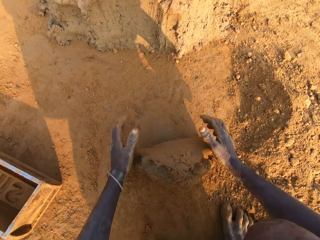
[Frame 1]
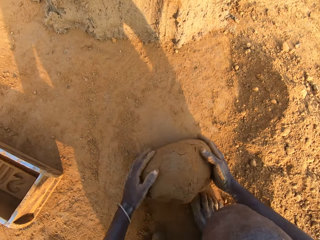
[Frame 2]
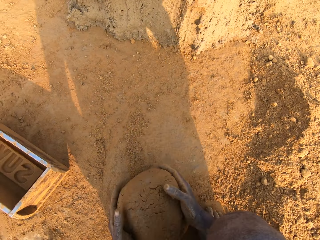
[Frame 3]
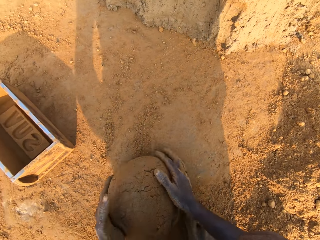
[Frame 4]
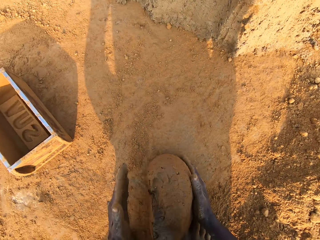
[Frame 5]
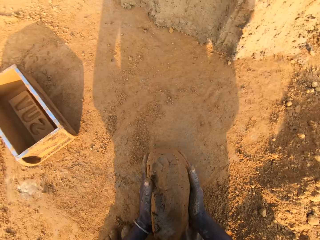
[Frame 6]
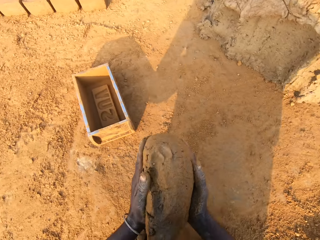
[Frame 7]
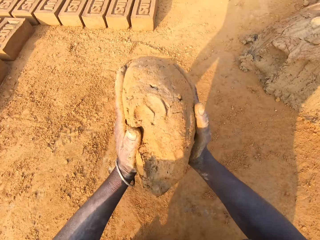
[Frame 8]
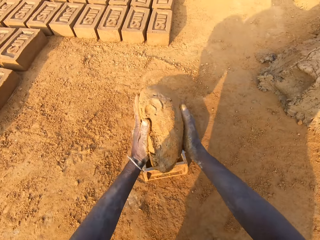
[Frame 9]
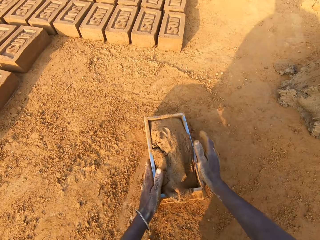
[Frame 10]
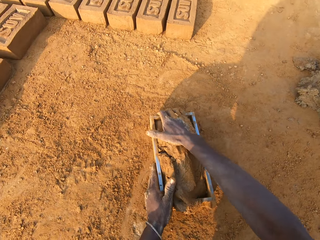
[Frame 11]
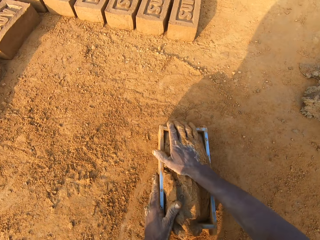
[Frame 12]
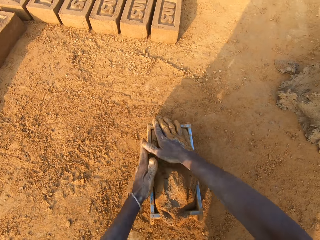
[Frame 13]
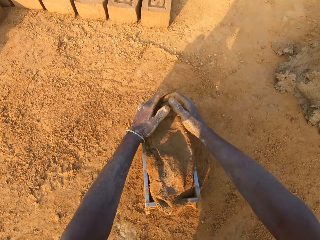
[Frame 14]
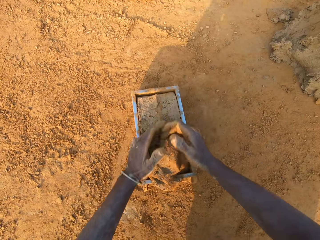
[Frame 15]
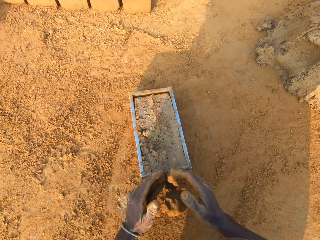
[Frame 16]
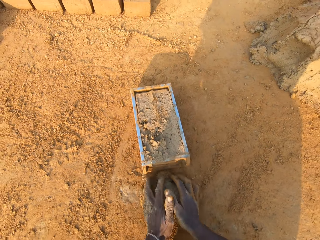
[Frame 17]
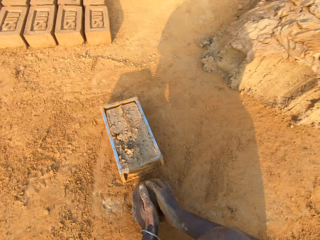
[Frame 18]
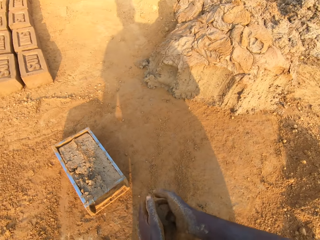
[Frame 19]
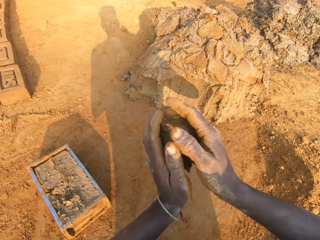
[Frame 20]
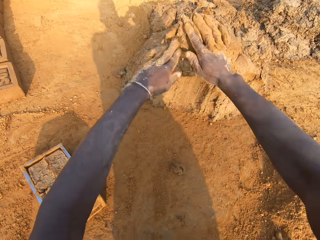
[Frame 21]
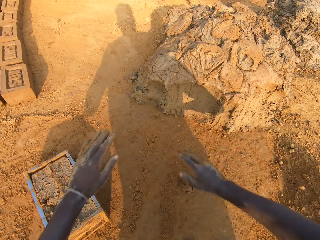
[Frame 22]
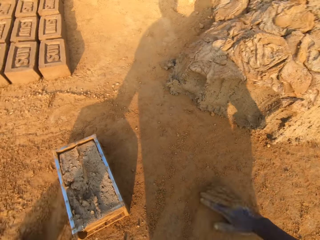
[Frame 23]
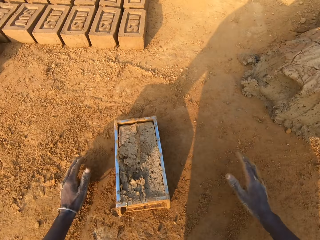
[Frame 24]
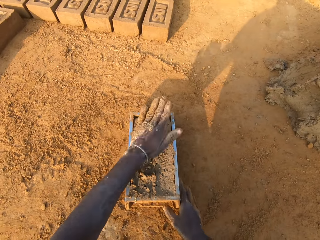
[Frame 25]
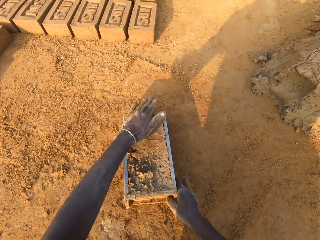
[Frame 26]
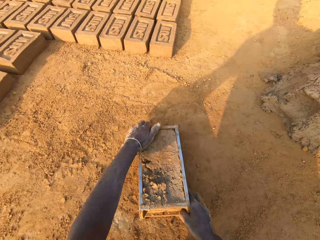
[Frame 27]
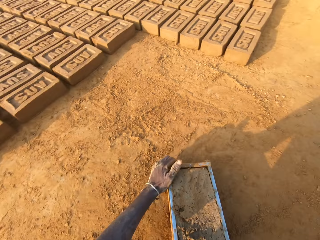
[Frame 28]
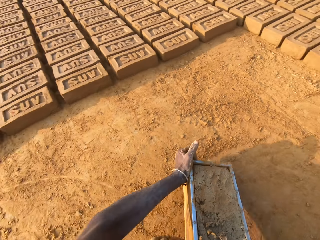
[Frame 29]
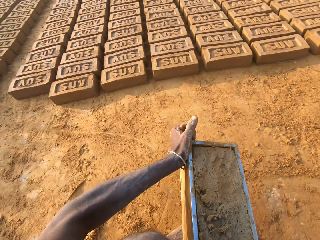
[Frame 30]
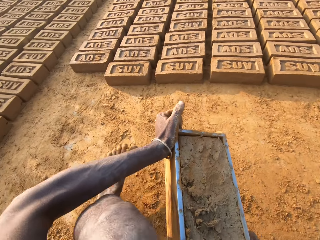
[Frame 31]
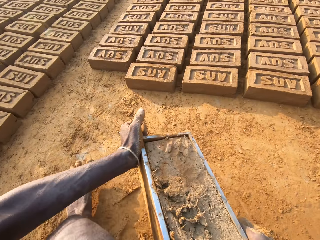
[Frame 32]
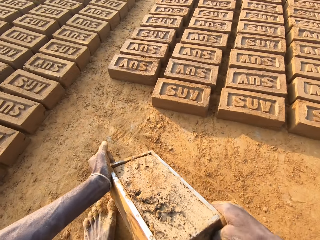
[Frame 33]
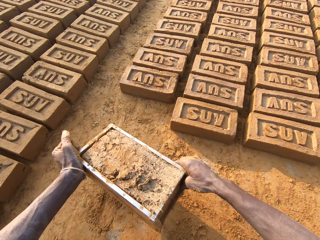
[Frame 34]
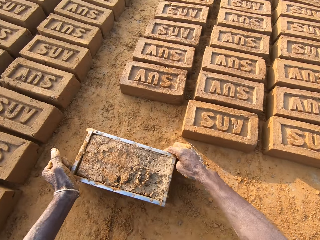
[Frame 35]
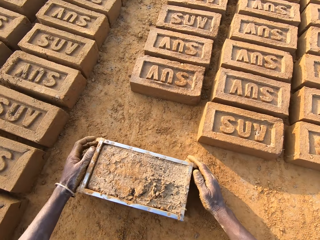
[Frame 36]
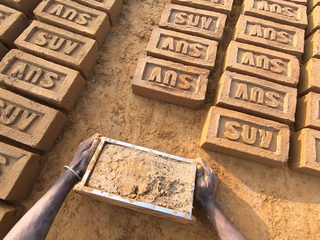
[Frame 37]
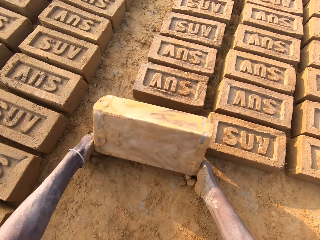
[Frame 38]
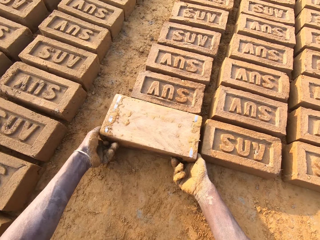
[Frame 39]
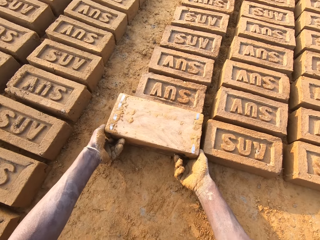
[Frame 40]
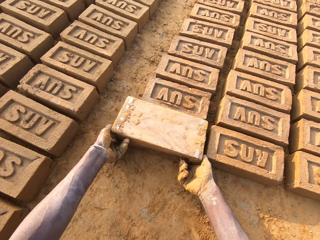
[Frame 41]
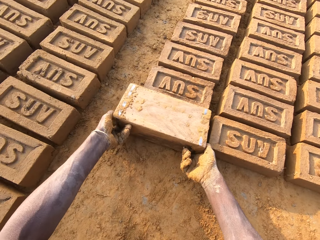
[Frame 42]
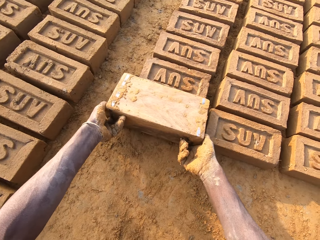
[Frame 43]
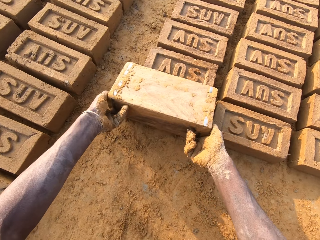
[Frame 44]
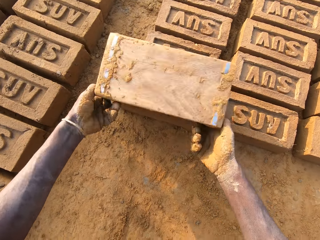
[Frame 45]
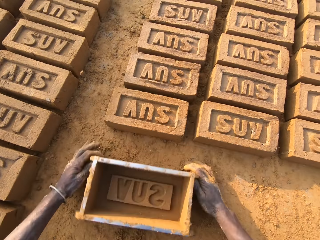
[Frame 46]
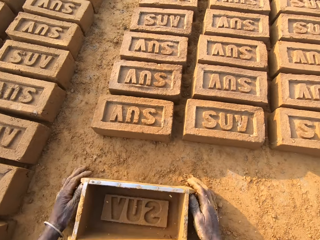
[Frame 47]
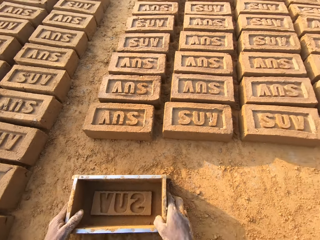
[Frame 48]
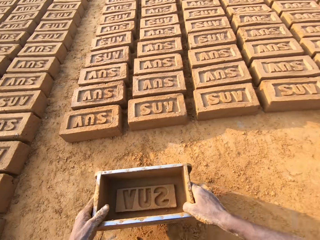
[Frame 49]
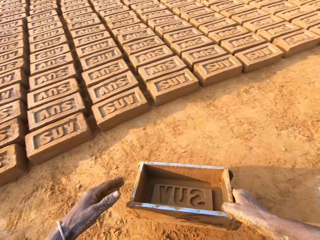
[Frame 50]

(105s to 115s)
The camera wearer kneads the clay. He puts the clay mix in the brick mold. He cuts out excess clay mix from the brick mold with both hands. He throws the portion of clay mix on the floor, on the heap of clay, with his right hand. He moves the brick mold with his hands. He pours clay mix from the brick mold on the ground. He removes the moulded clay from the wooden brick mould.

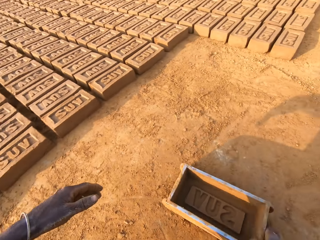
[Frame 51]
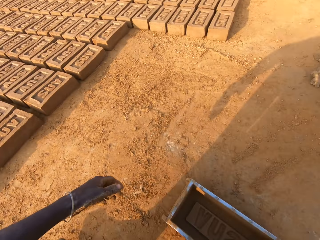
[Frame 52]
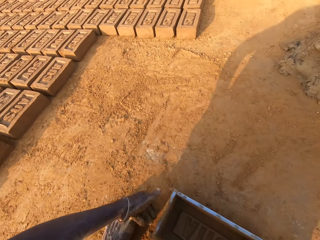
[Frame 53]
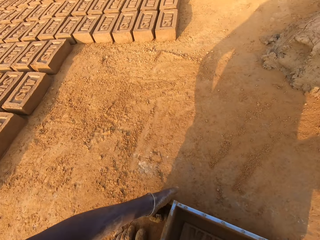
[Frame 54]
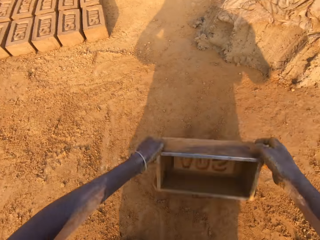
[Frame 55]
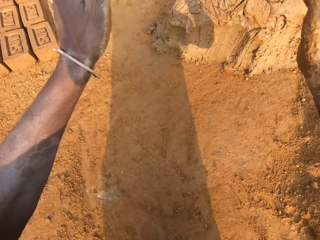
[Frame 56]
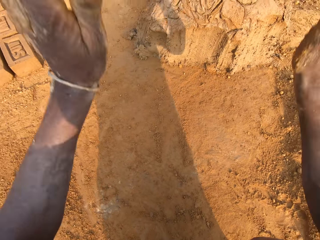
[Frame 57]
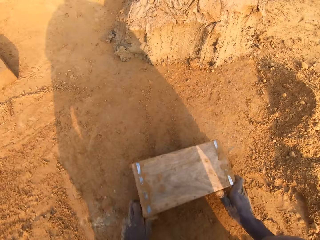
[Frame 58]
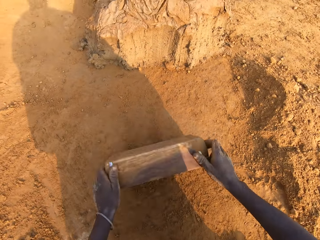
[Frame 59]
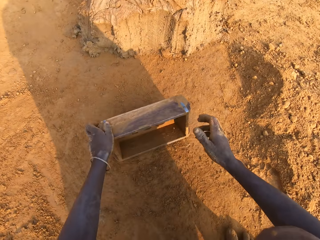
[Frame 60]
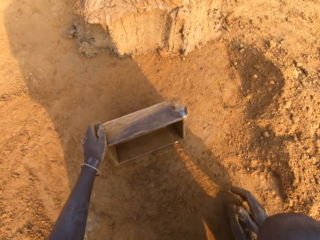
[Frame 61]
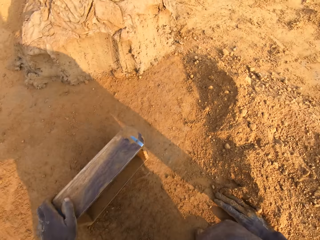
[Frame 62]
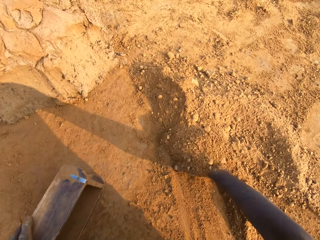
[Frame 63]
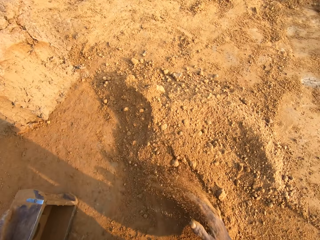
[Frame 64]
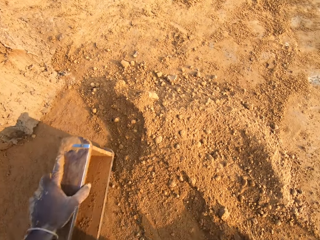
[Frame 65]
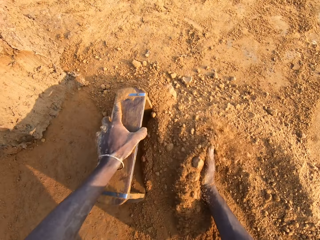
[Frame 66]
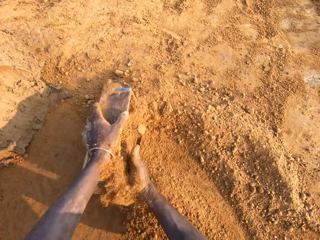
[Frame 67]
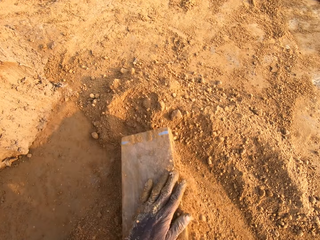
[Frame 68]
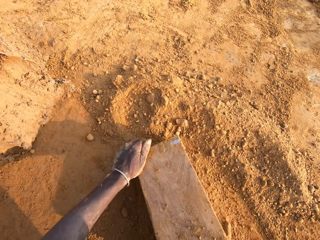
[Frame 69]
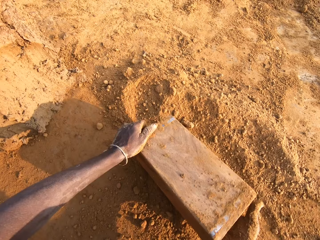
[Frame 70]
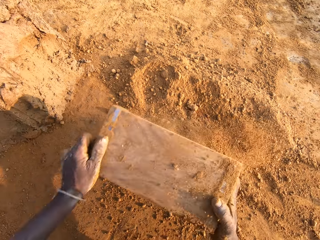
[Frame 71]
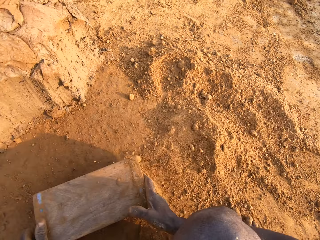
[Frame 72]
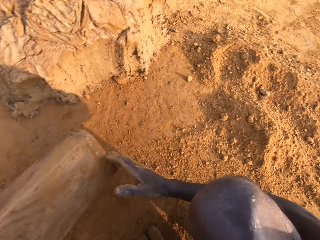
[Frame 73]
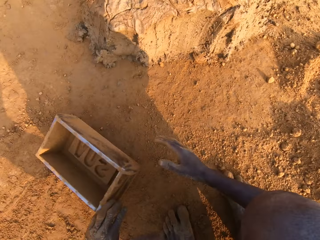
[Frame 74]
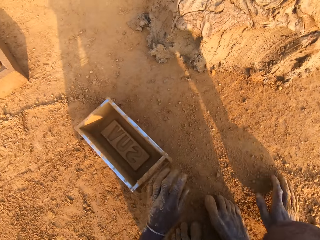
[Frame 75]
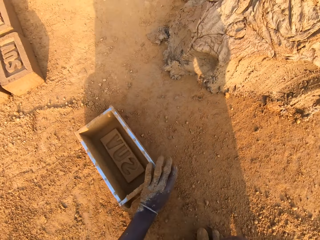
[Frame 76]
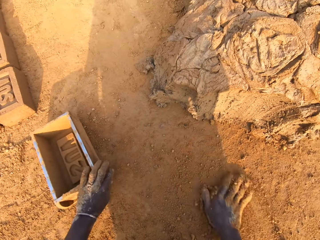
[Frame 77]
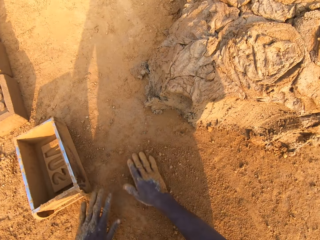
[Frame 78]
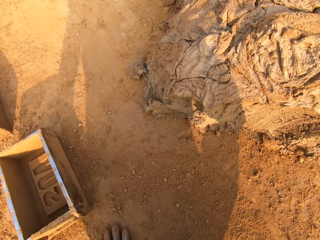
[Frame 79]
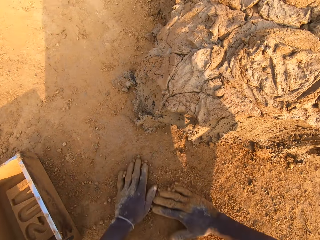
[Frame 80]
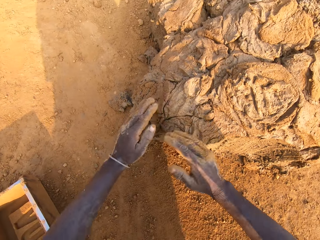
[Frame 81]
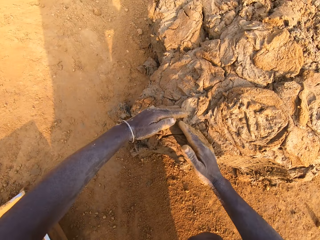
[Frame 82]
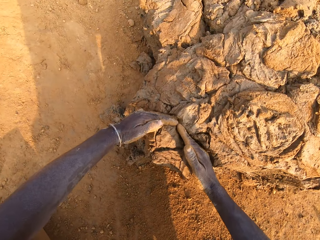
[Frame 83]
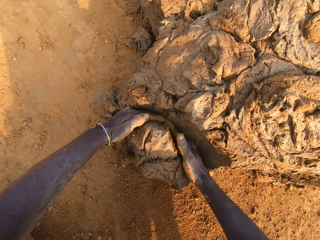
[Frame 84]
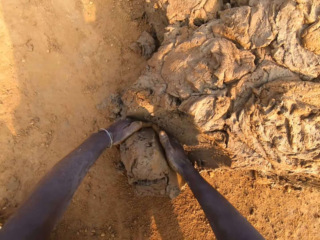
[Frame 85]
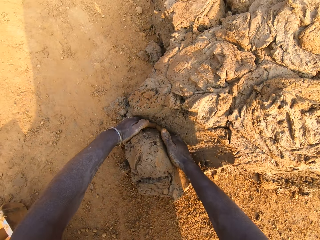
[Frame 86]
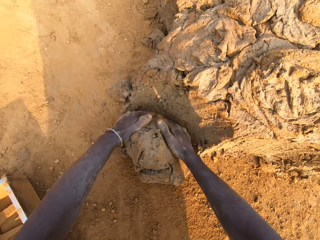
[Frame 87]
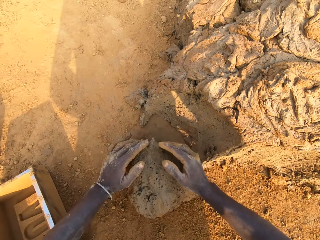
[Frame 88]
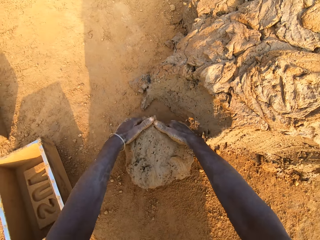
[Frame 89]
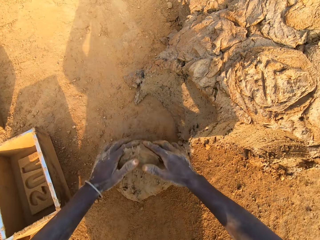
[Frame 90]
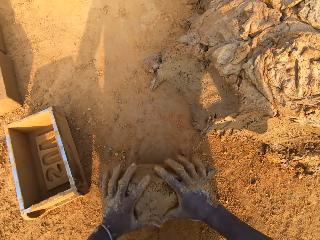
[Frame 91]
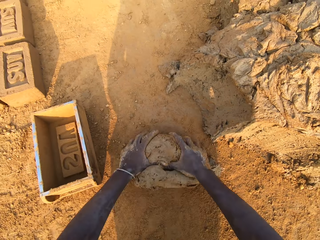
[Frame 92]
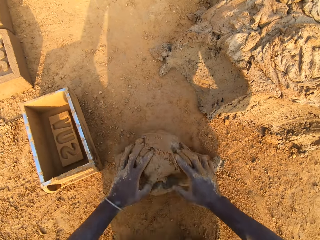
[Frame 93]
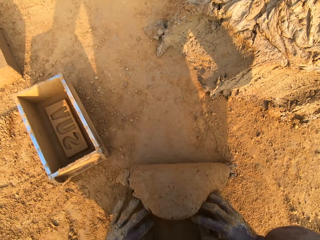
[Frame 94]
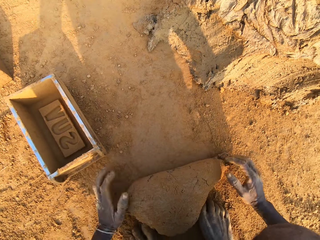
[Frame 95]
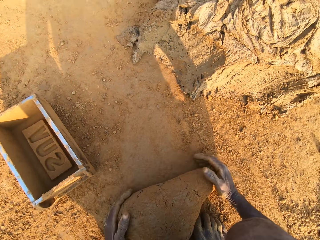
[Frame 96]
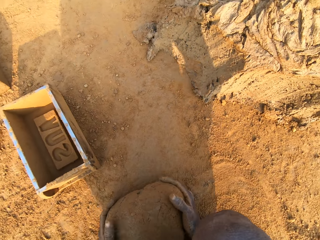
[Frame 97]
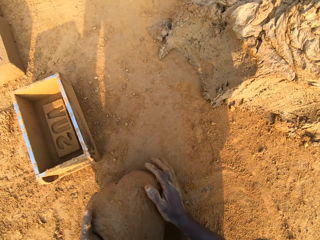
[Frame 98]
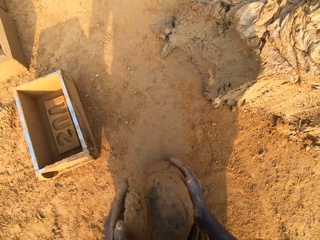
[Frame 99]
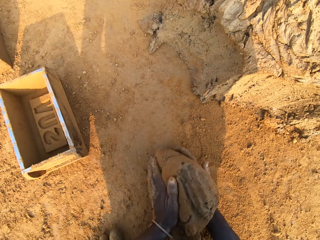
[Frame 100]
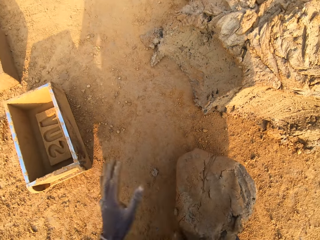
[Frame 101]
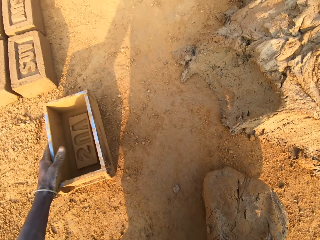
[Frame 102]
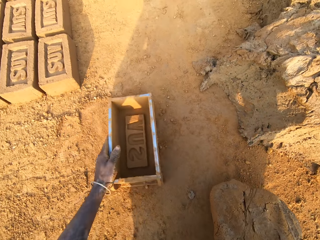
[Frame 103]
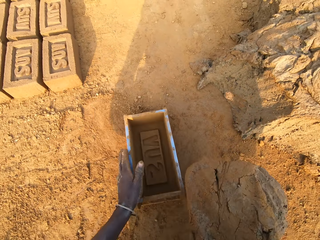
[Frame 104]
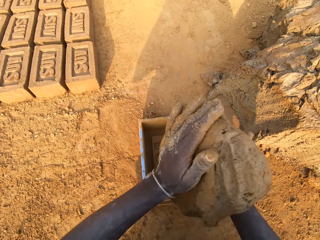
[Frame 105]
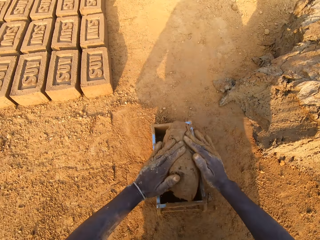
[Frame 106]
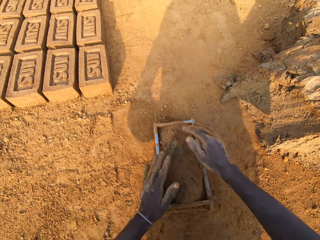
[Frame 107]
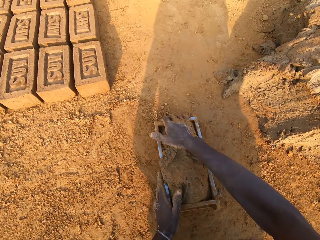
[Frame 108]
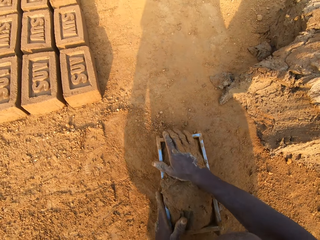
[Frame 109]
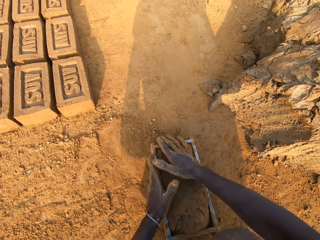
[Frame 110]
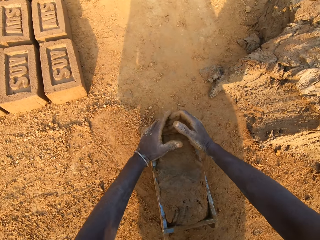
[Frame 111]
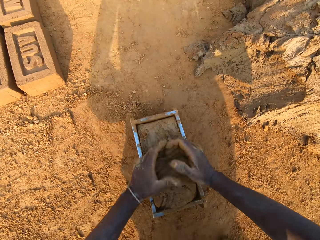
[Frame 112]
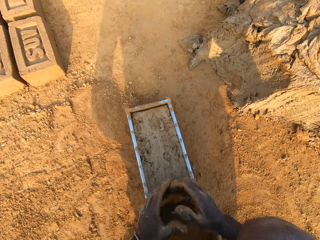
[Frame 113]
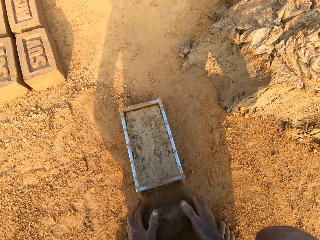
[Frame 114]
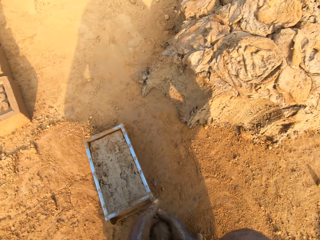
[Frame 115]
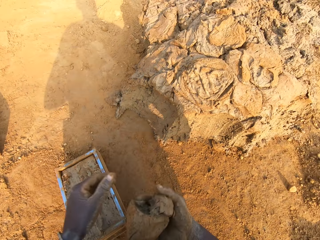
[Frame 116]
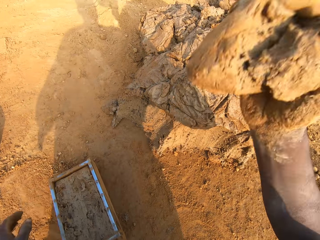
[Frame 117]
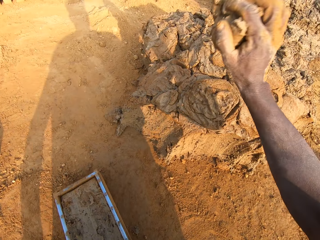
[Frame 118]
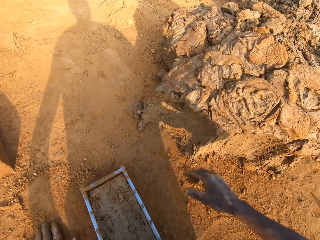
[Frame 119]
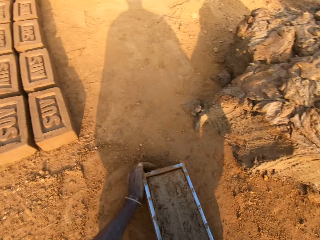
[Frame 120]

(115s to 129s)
The camera wearer moves the brick mold with his hands. He hits the brick mold on the ground with both hands. He puts sand into the brick mold with his right hand. He moves the brick mold with his hands. He scoops clay with his hands and cuts out a portion of clay mix with both hands. He kneads the clay. He molds the portion of clay mix with both hands. He puts the clay mix in the brick mold. He cuts out excess clay mix from the brick mold with both hands. He throws the portion of clay mix on the floor, on the heap of clay, with his right hand.
